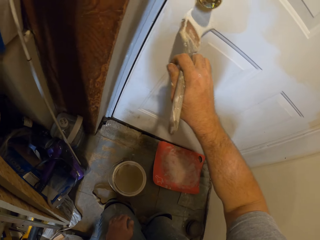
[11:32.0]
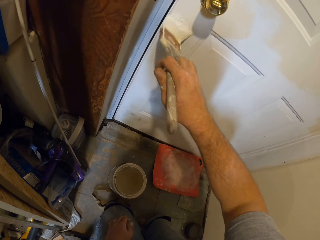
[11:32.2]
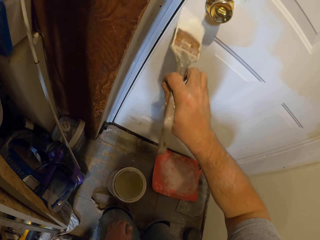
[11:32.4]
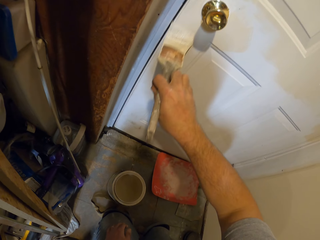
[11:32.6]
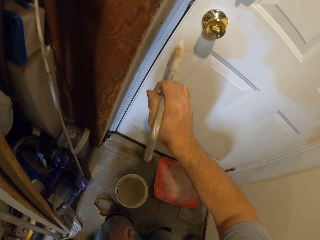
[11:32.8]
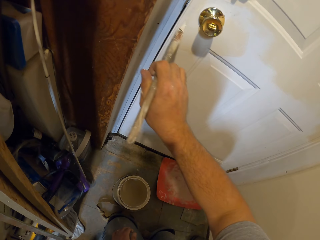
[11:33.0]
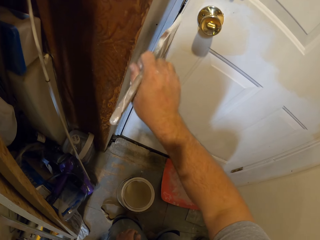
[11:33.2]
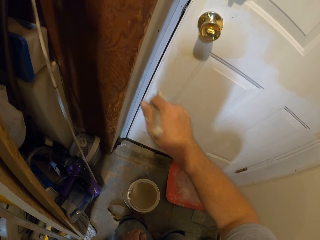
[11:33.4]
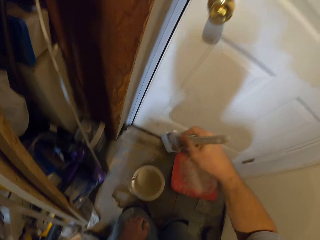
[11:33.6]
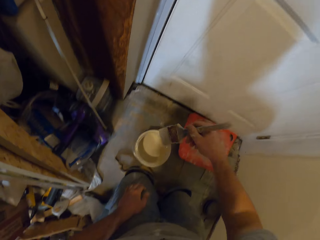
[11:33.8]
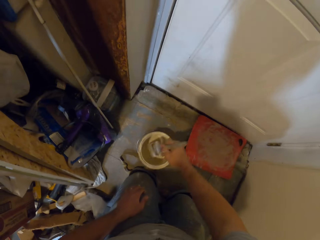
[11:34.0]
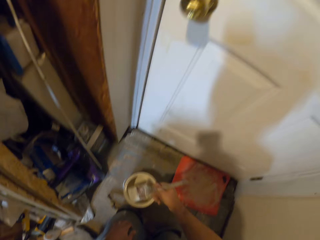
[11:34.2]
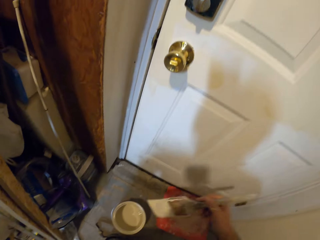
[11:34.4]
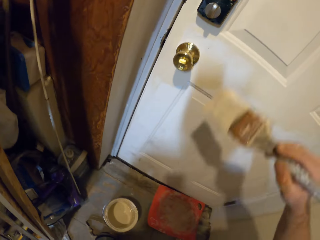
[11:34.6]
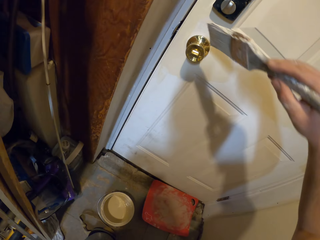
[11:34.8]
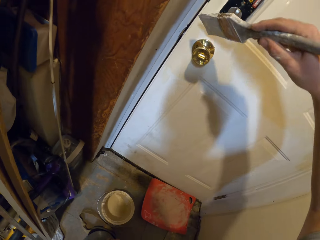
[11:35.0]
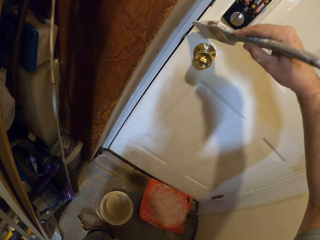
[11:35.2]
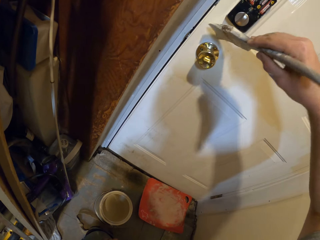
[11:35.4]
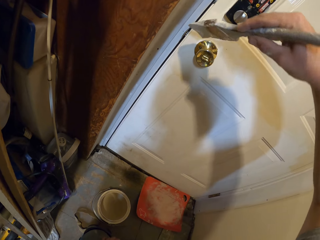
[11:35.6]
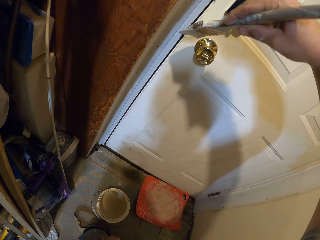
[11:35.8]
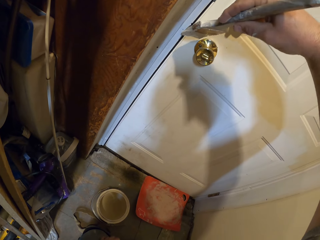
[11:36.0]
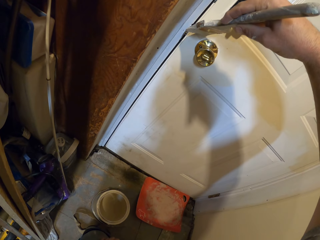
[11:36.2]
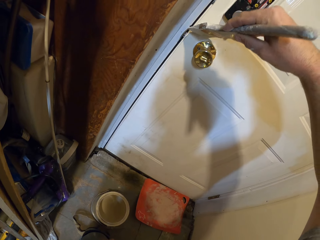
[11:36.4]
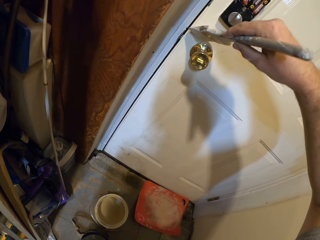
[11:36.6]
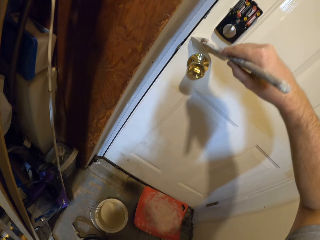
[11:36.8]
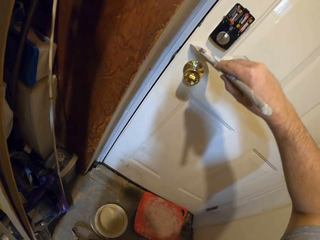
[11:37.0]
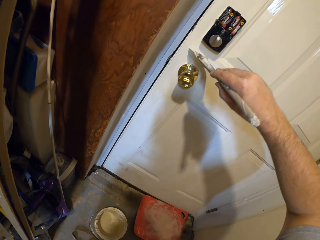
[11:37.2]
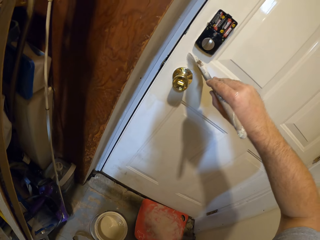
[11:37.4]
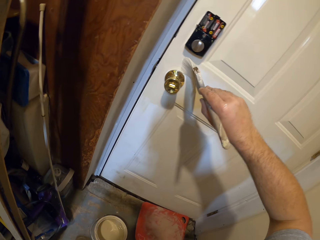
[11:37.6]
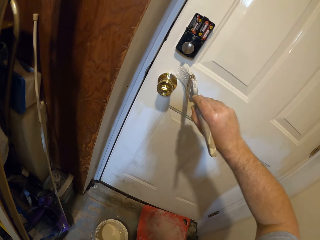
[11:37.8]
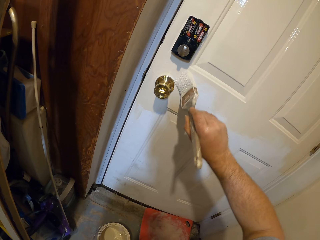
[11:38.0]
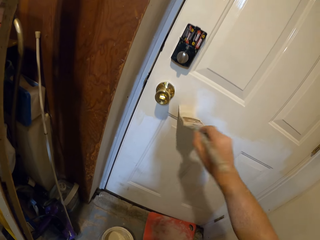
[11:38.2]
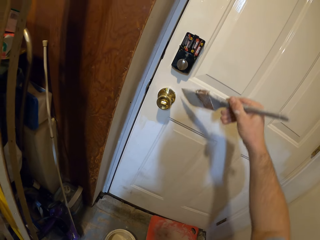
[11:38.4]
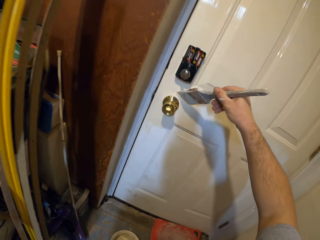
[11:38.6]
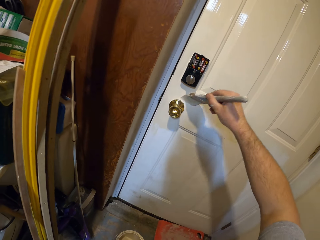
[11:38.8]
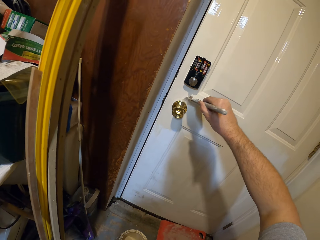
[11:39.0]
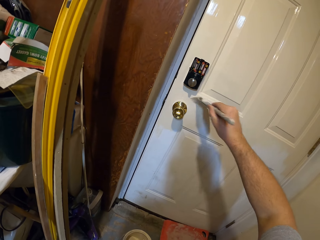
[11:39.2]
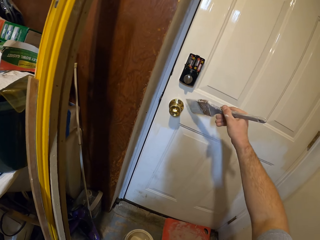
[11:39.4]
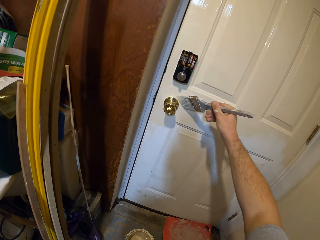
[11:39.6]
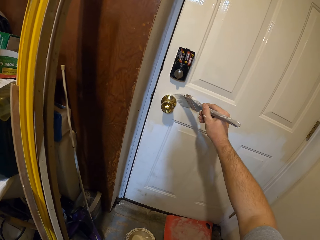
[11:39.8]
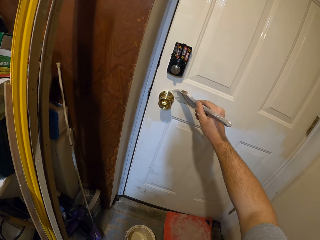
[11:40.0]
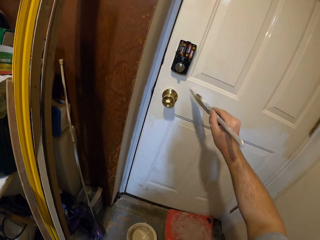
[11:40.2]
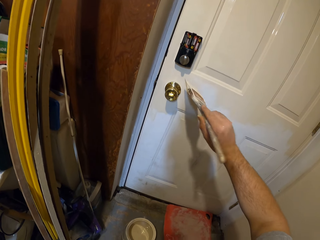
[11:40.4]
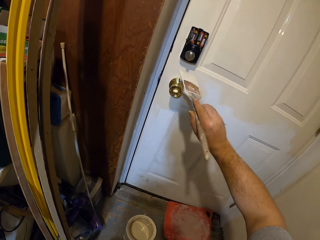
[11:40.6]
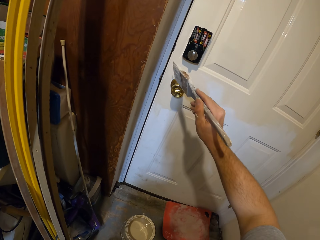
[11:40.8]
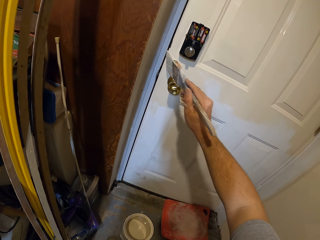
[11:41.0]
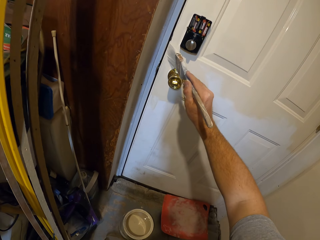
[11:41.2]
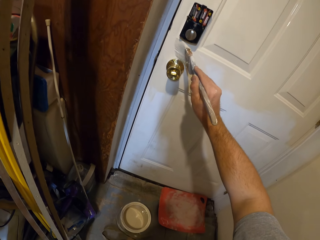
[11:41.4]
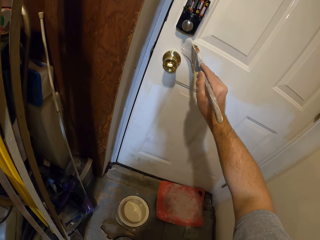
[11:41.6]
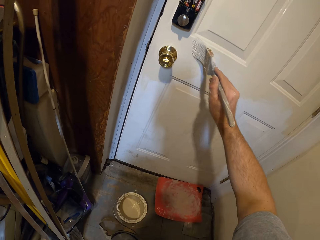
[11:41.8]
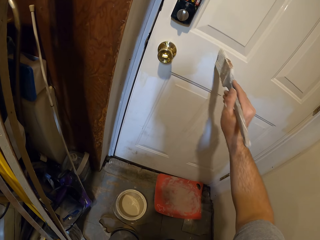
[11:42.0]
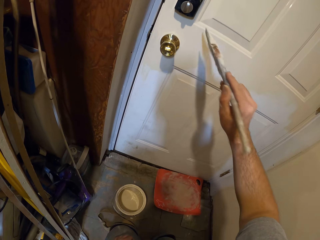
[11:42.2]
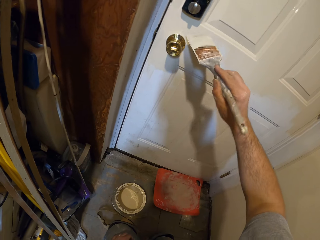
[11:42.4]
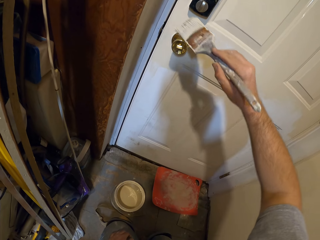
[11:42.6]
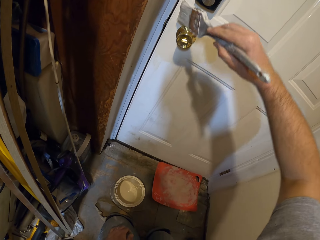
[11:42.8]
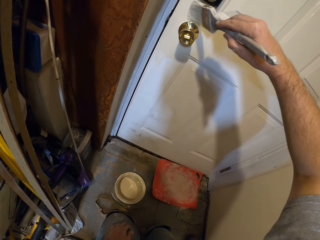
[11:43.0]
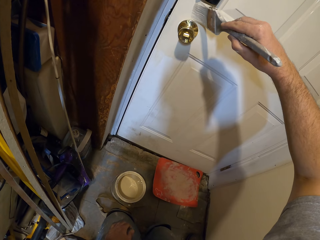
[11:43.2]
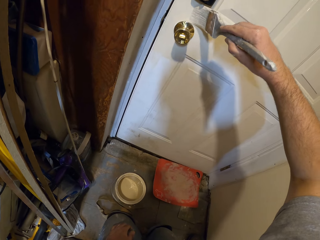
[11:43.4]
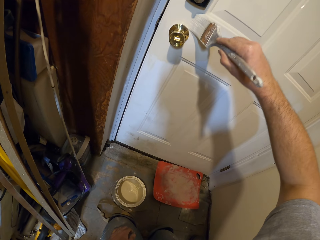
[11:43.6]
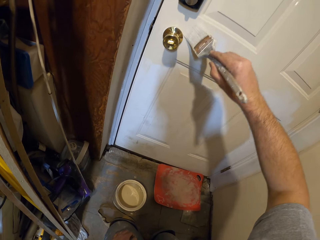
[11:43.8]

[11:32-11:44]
The camera wearer dips the paint brush in the paint container. They paint the door with the paint brush.

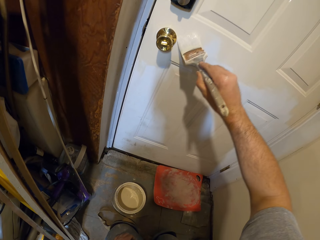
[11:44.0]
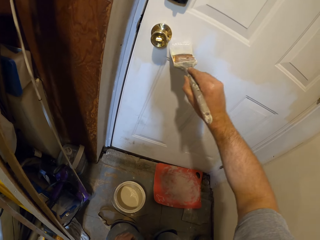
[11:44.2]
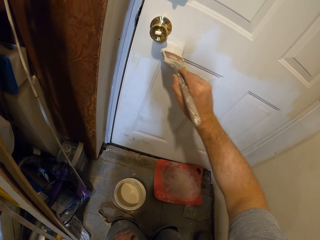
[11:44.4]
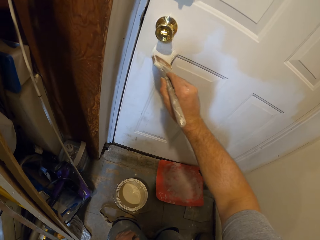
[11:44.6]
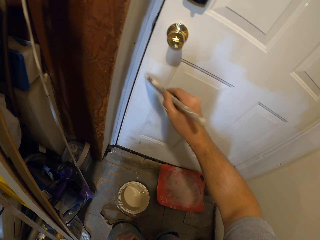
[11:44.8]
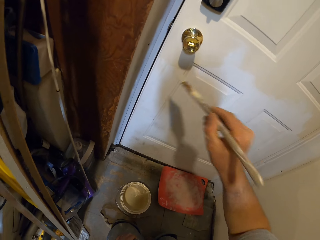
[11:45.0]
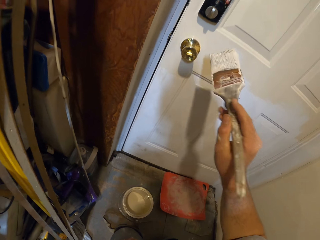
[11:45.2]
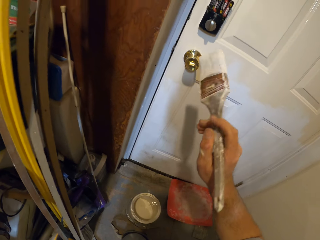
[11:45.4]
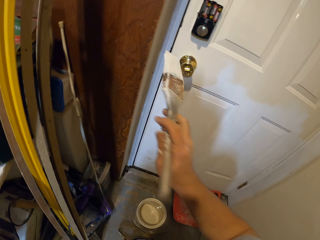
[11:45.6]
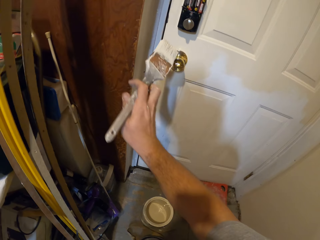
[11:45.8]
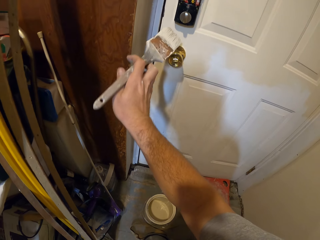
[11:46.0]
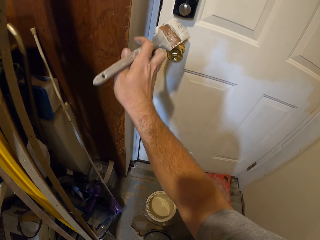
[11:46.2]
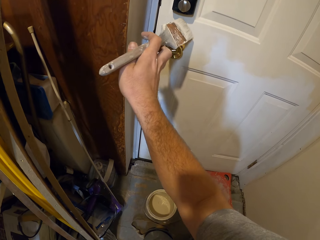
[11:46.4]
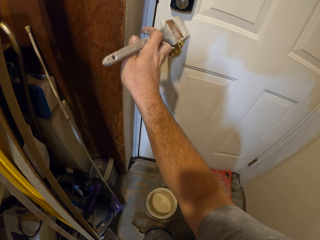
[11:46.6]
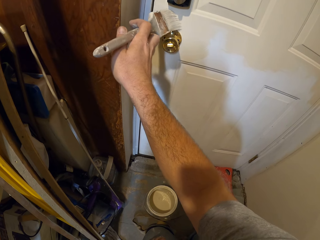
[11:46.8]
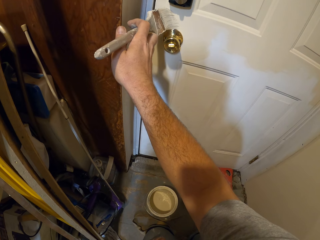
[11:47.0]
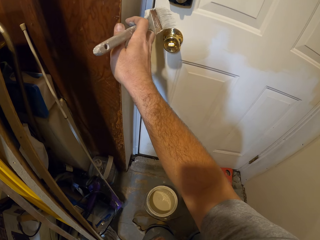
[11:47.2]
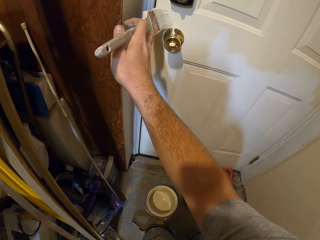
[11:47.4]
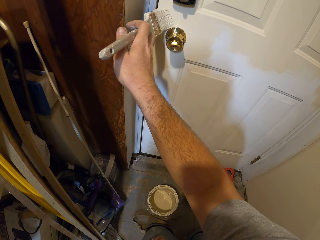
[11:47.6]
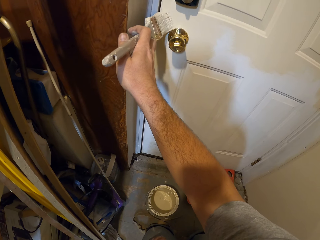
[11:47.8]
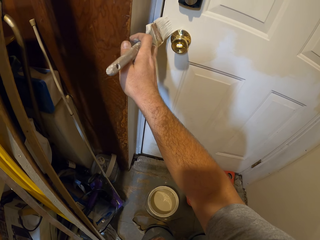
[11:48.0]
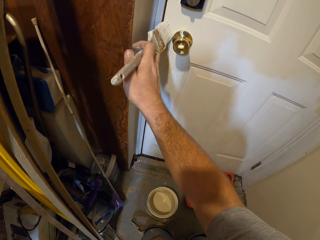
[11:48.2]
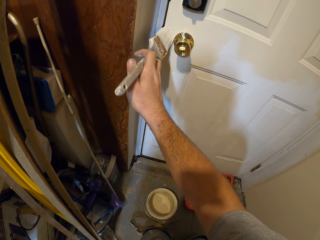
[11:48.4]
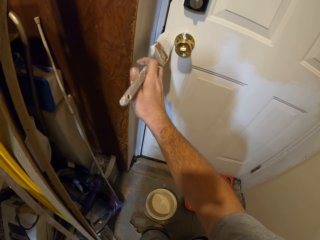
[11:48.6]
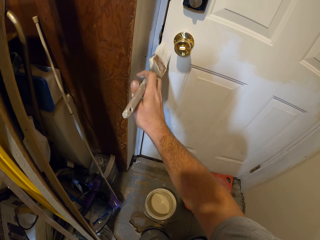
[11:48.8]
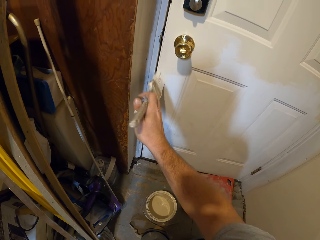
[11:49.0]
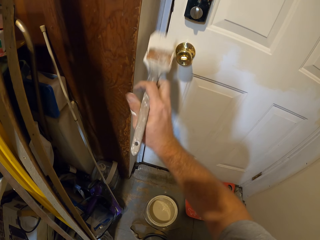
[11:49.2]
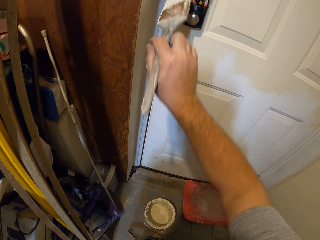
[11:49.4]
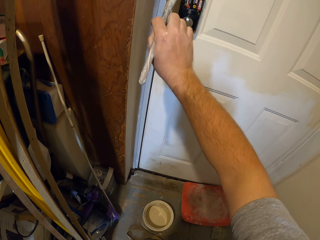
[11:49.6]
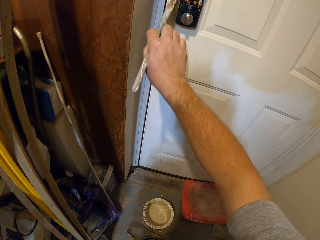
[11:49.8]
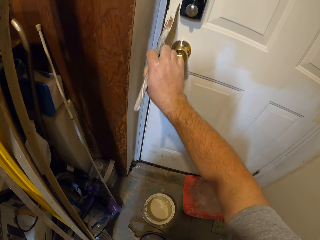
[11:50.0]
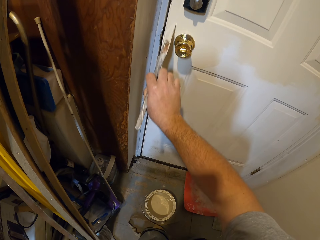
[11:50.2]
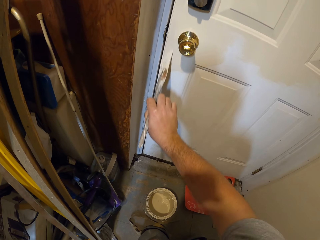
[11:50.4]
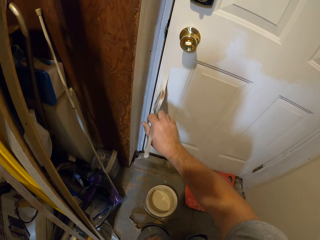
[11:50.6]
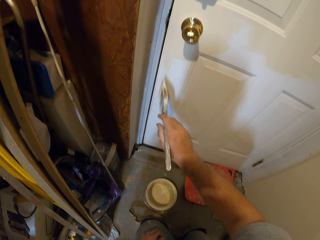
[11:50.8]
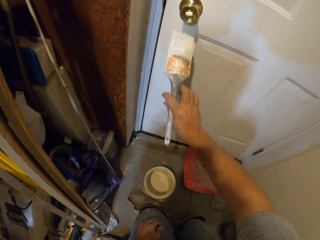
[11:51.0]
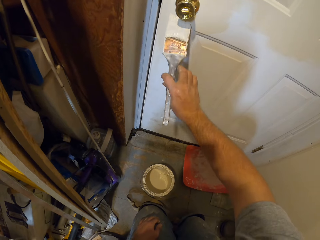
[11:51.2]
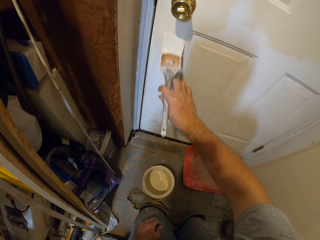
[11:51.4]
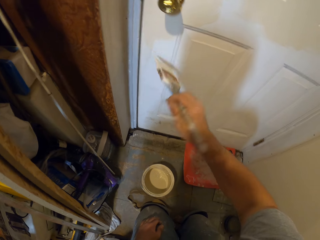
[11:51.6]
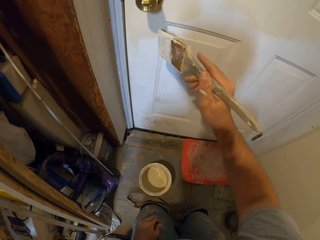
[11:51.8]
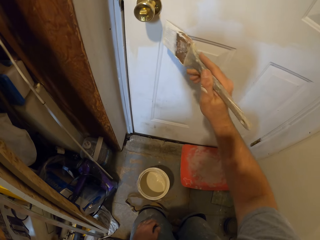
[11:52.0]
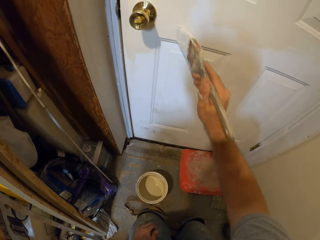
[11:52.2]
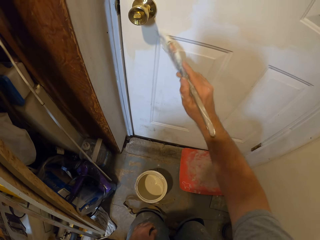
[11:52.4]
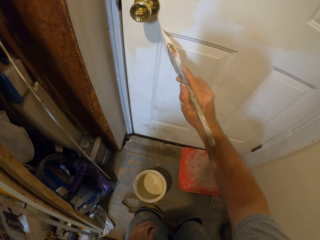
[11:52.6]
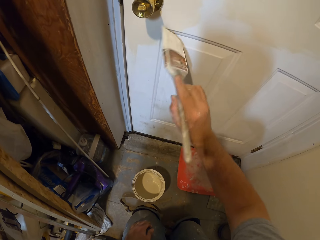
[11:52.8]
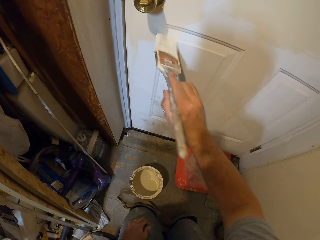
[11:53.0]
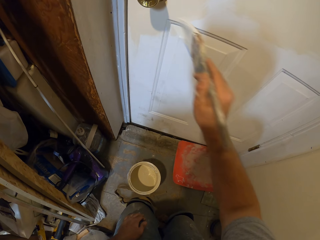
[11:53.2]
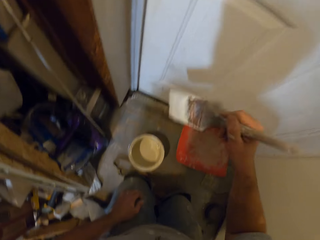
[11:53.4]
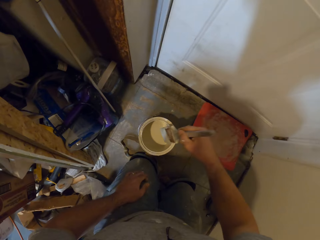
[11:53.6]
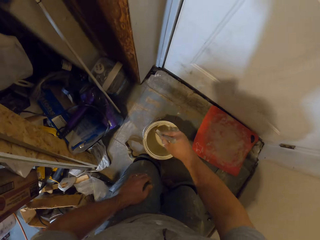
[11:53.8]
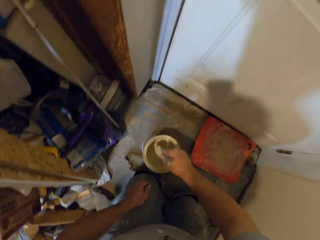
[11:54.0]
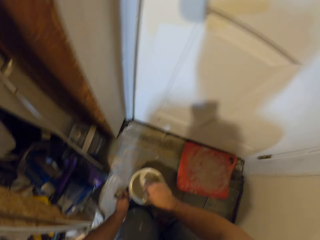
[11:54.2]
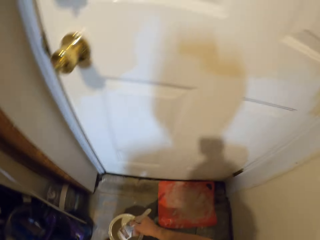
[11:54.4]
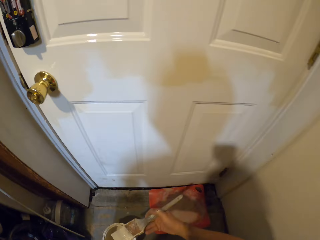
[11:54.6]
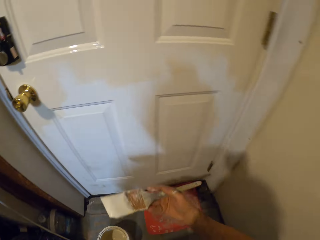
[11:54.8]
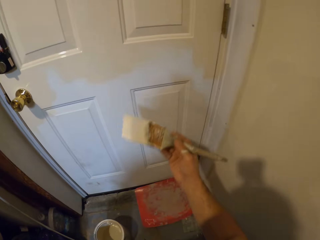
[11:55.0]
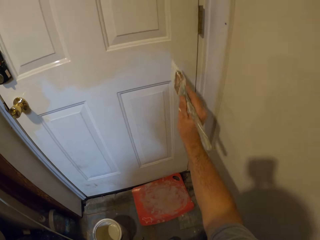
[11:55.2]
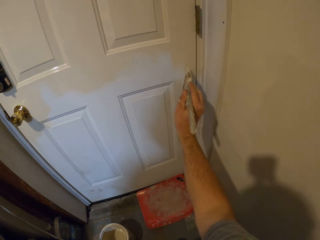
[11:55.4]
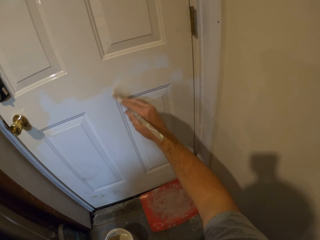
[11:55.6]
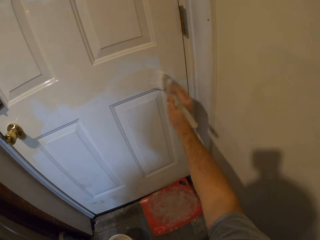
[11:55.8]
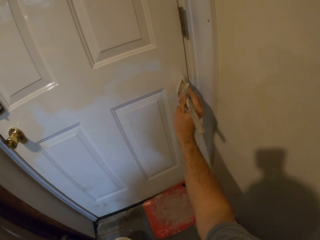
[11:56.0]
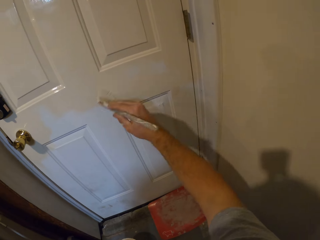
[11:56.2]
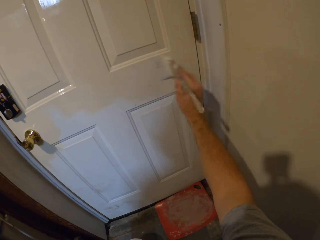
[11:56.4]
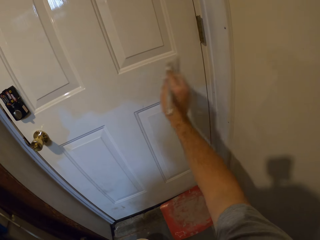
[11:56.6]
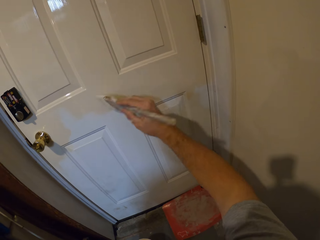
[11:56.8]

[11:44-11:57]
The camera wearer dips the paint brush in the paint container. They paint the door with the paint brush.
